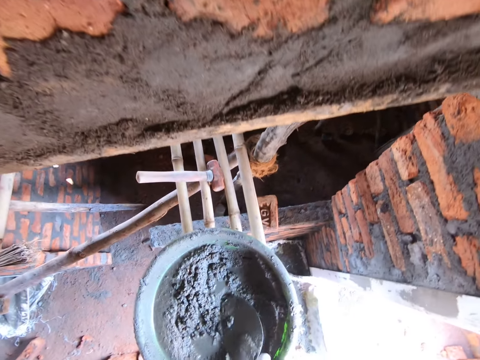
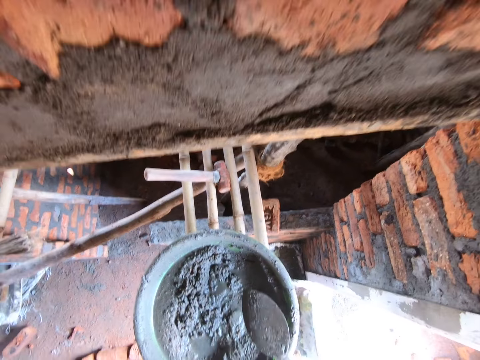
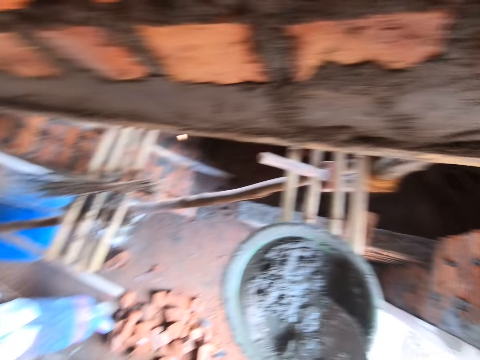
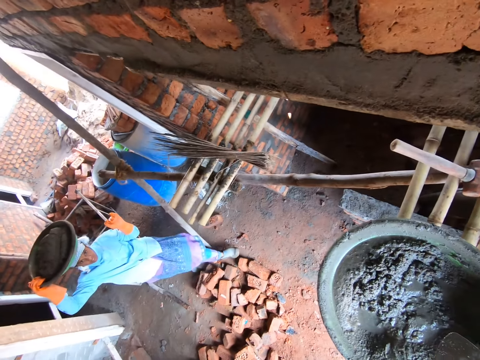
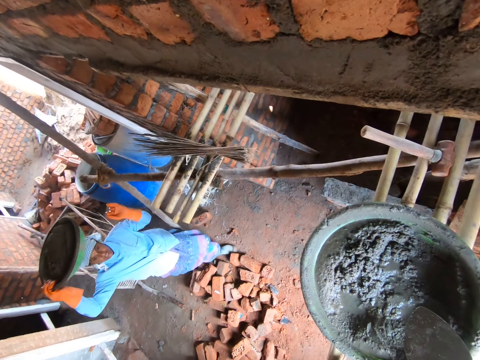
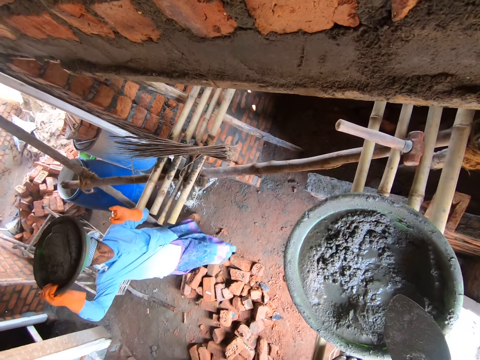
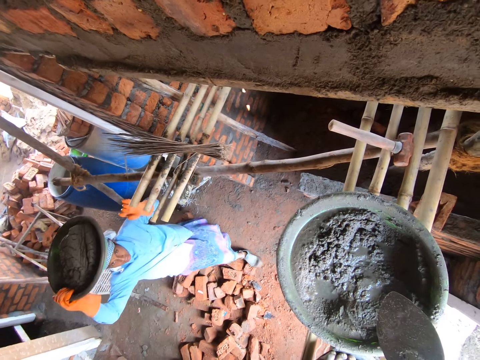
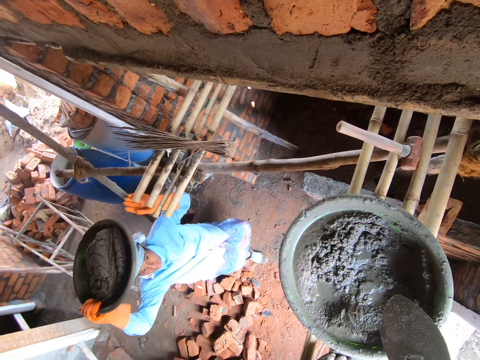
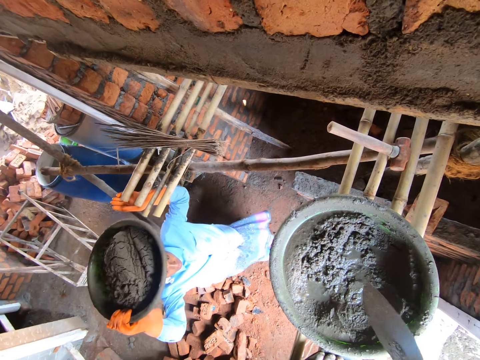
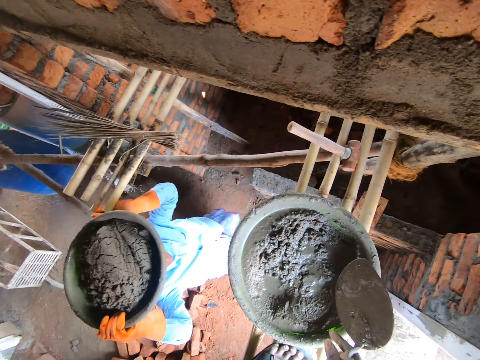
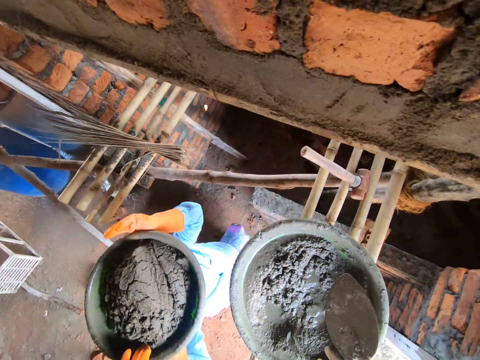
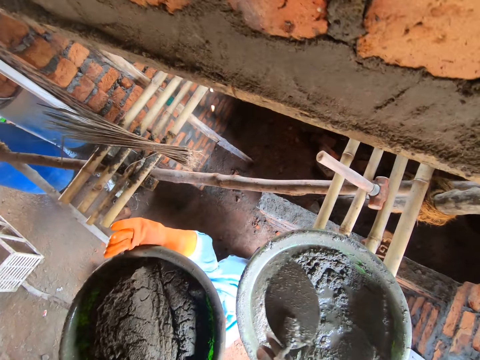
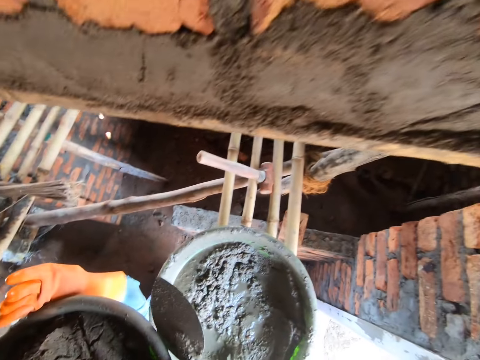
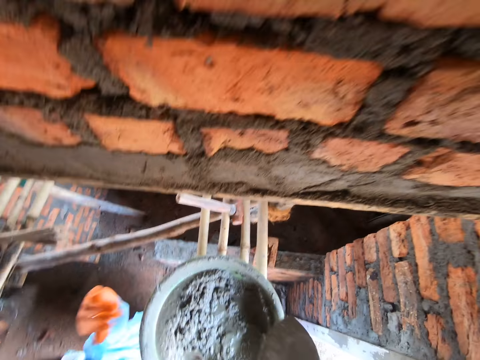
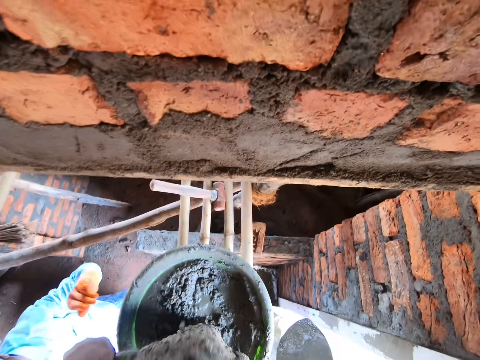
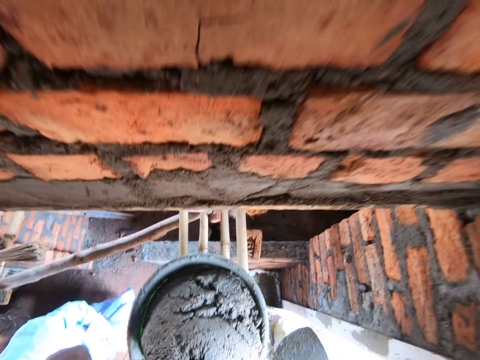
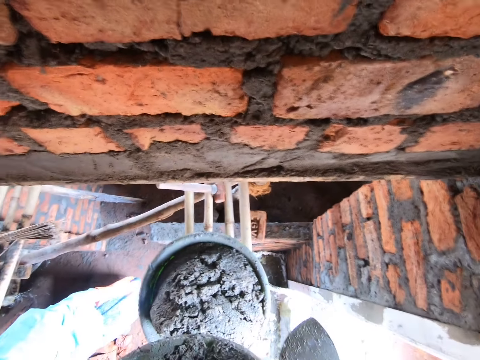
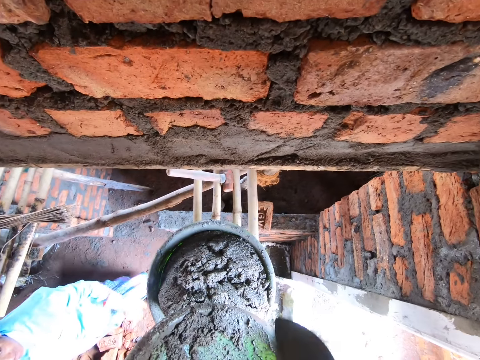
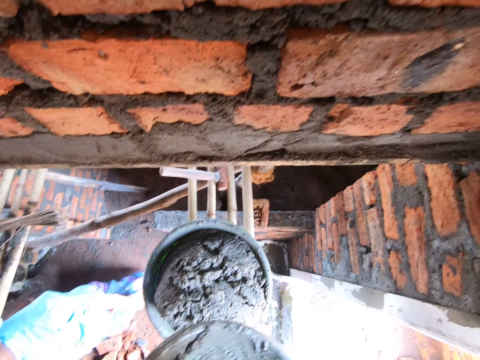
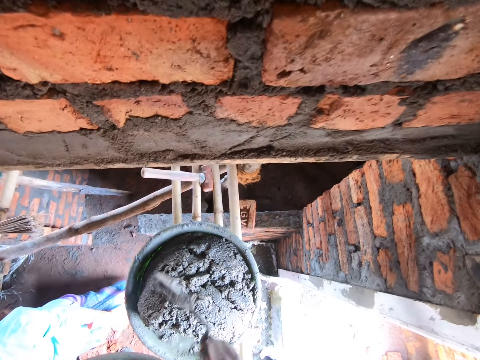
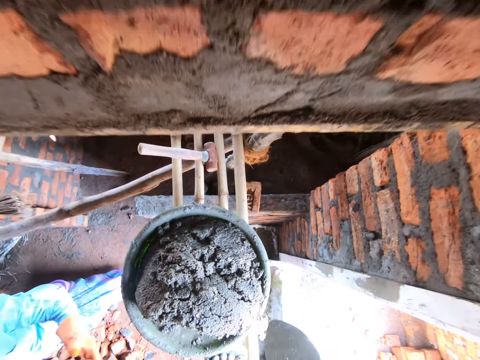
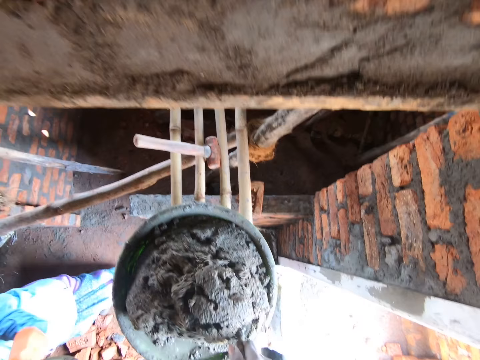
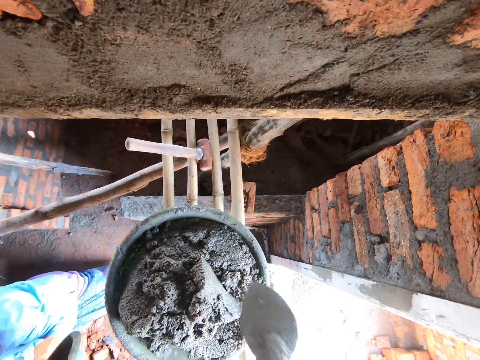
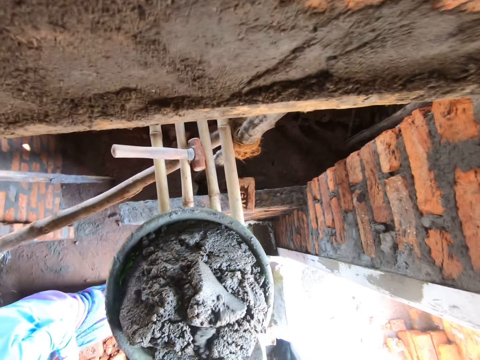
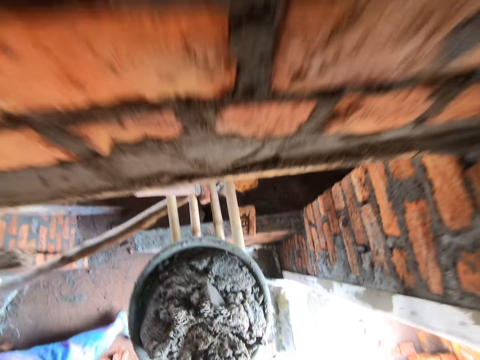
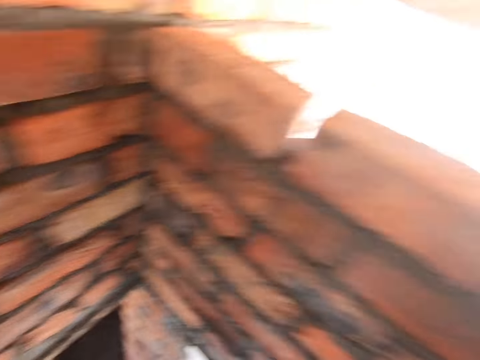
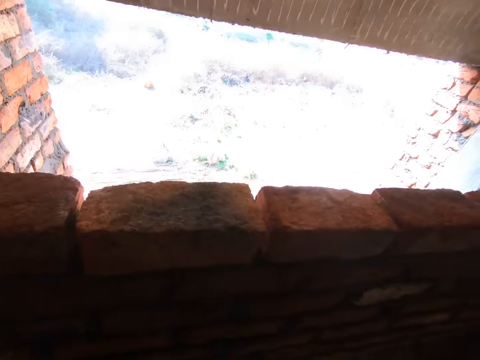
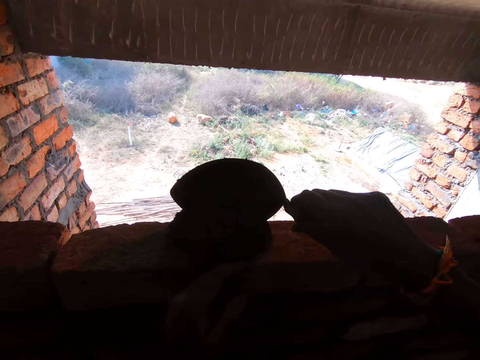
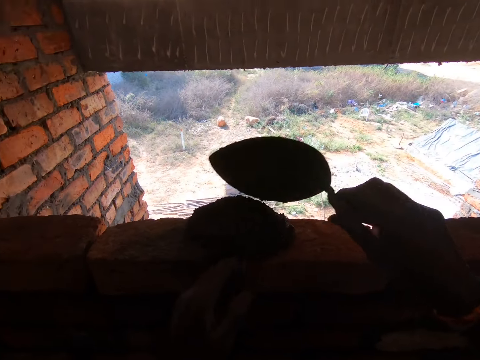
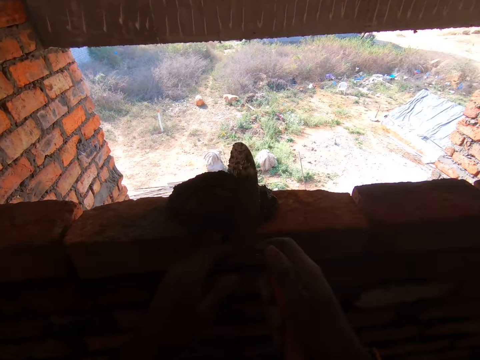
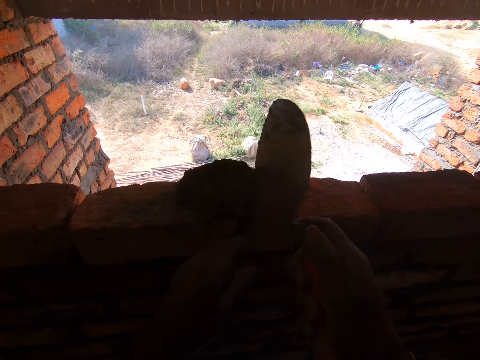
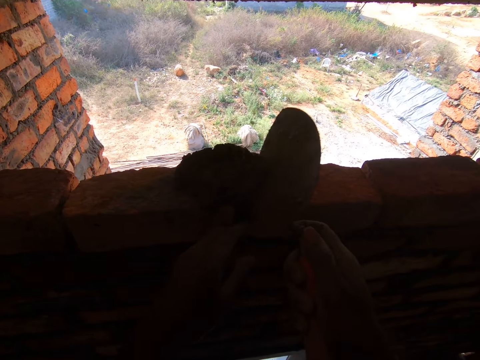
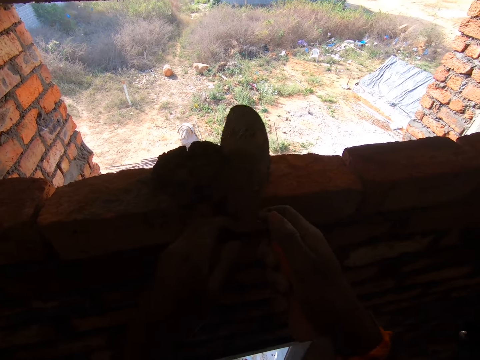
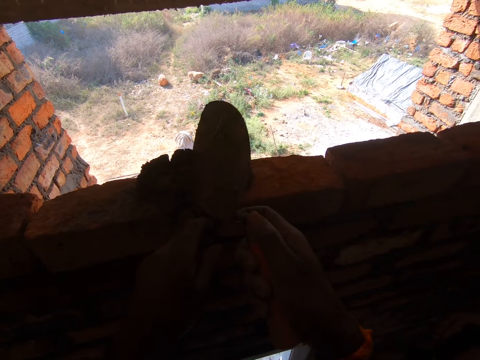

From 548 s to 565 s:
The camera wearer picks up a small spade or trowel. A woman walks around the construction site. The camera wearer looks at the woman. They take the basin of cement from the woman. They put concrete in the basin, scoop concrete in the basin, put concrete in the basin, mix concrete with the trowel and scoop concrete with the trowel. They turn, put concrete on the bricks and put concrete between the bricks.

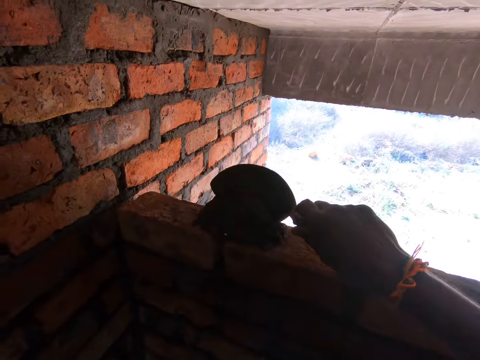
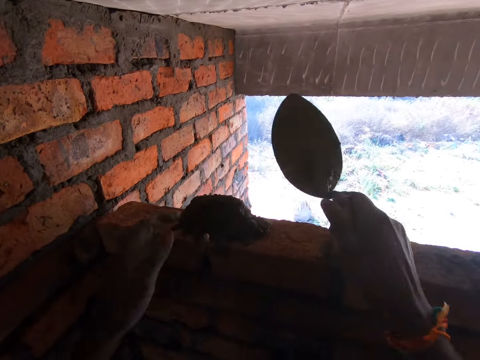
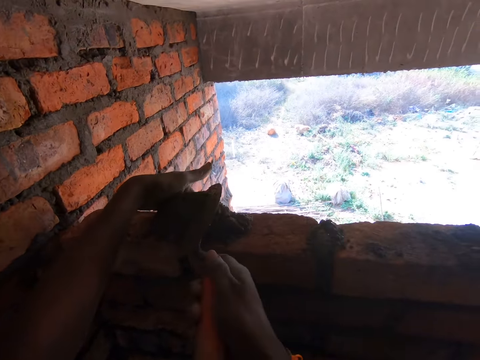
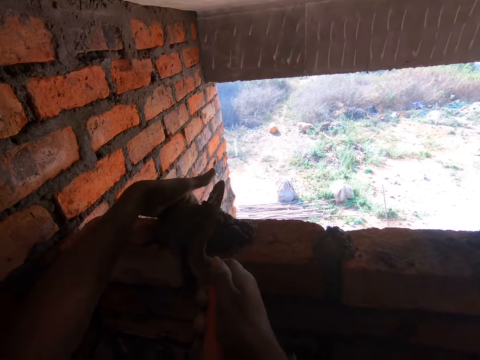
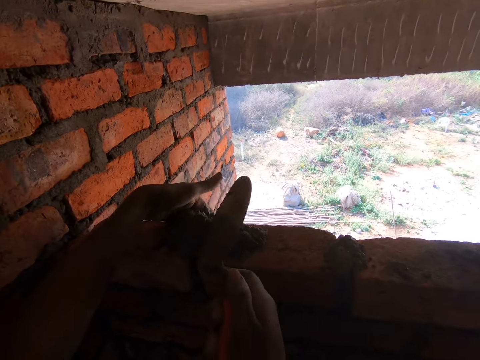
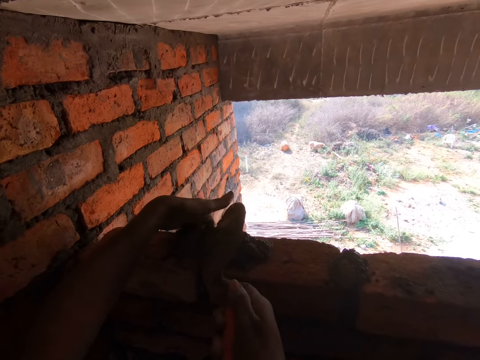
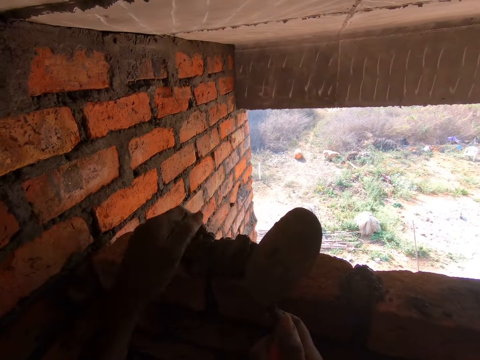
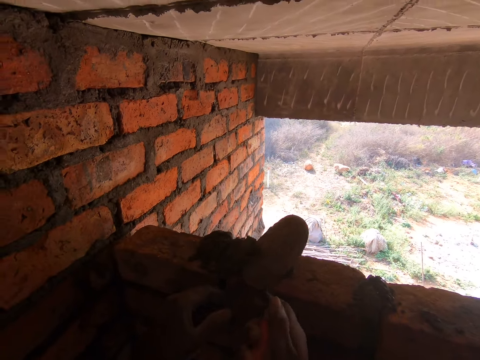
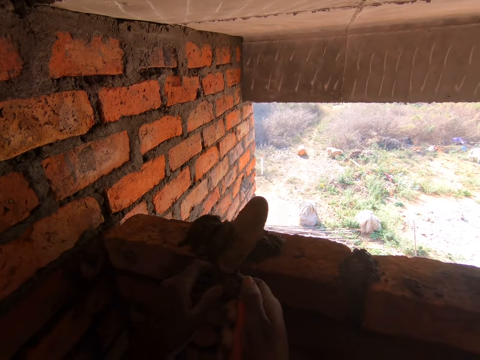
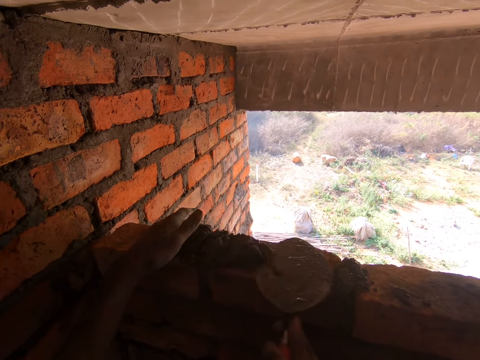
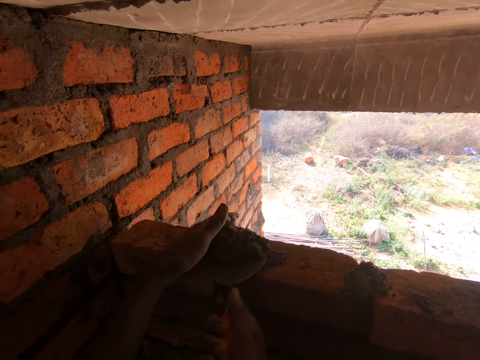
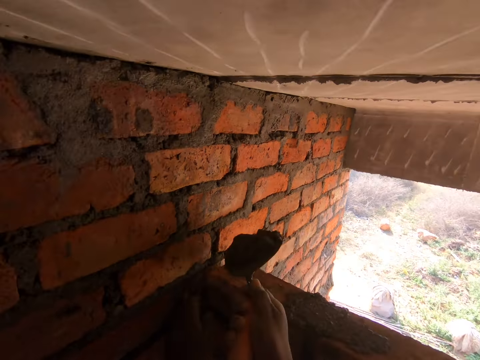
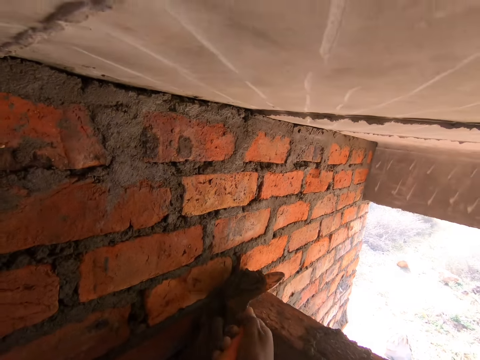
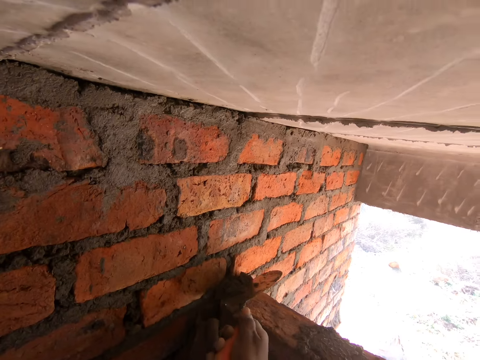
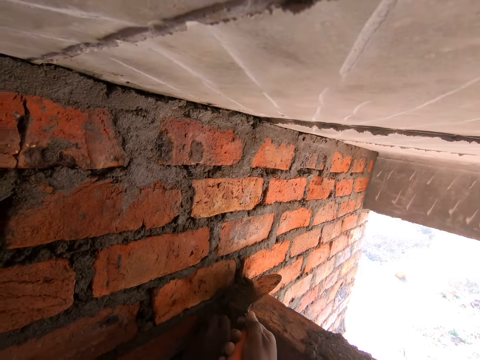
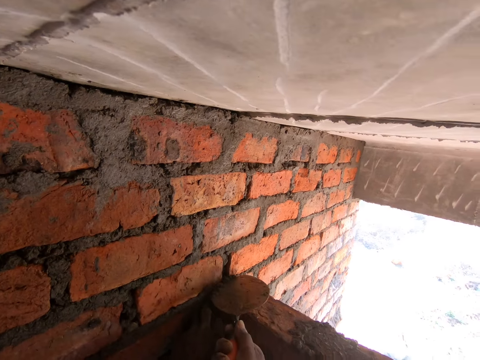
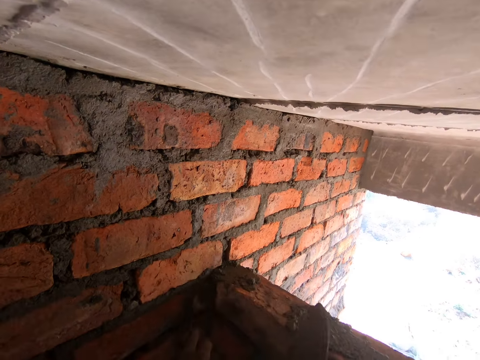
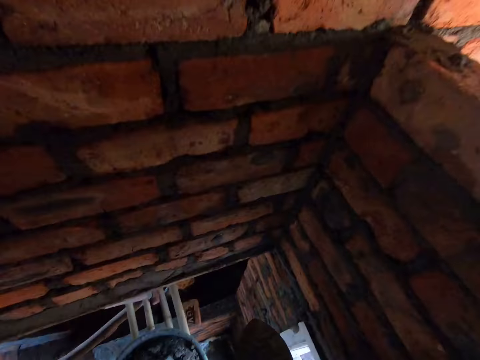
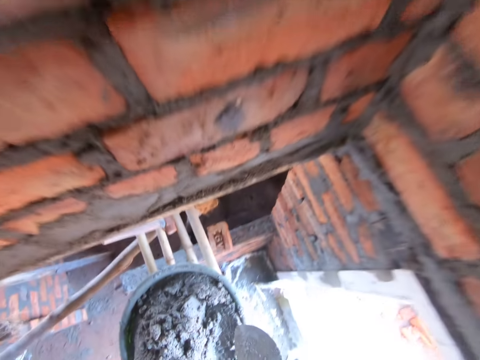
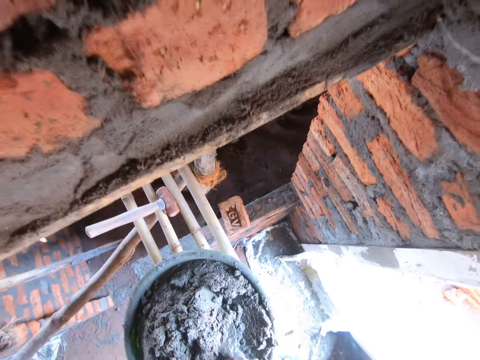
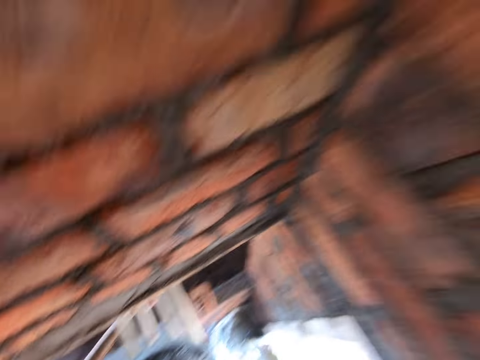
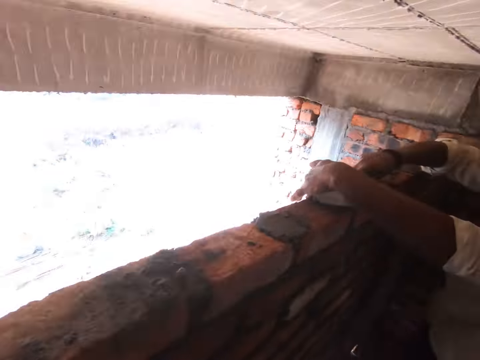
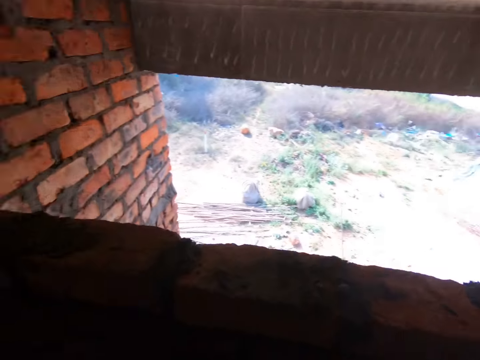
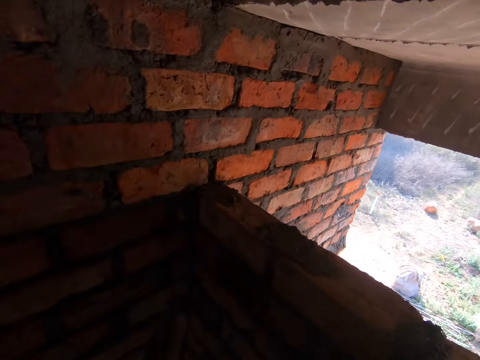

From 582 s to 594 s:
The camera wearer puts down concrete. They place a hand against the bricks and put concrete between the bricks. They scoop concrete with a trowel, put down concrete and put concrete between the bricks. They scoop concrete with the trowel and look around.
